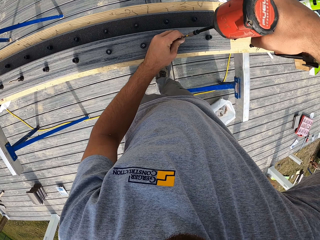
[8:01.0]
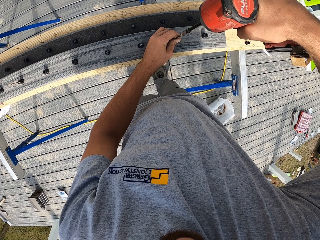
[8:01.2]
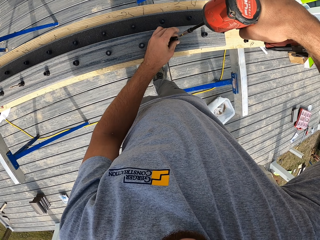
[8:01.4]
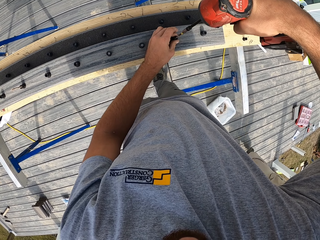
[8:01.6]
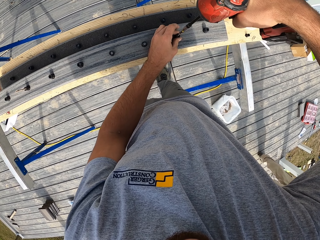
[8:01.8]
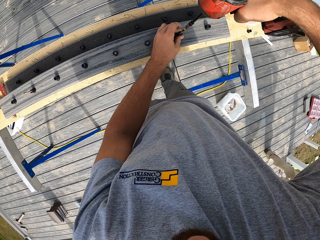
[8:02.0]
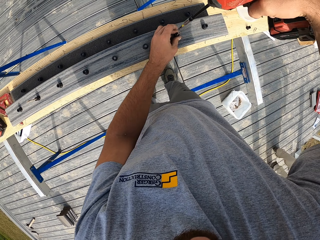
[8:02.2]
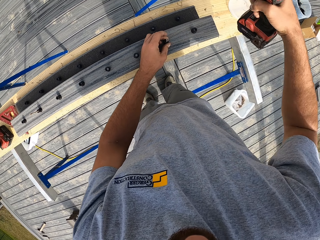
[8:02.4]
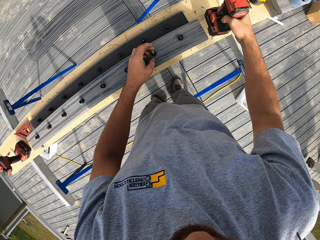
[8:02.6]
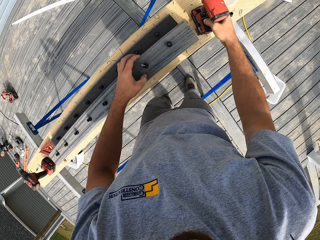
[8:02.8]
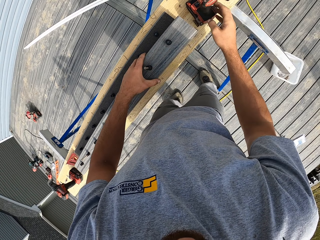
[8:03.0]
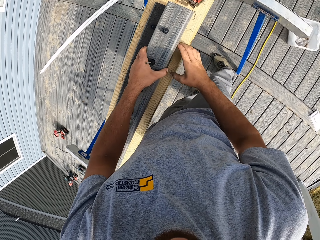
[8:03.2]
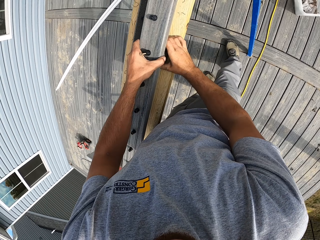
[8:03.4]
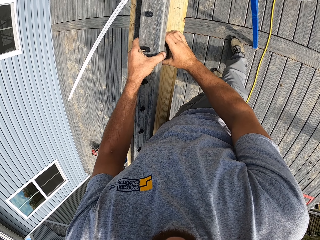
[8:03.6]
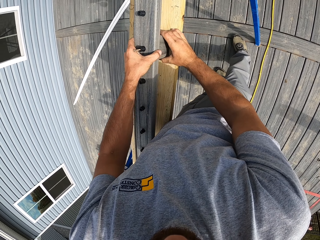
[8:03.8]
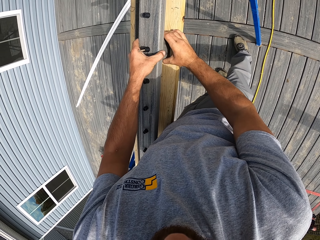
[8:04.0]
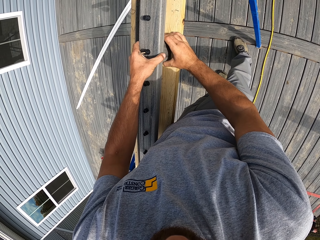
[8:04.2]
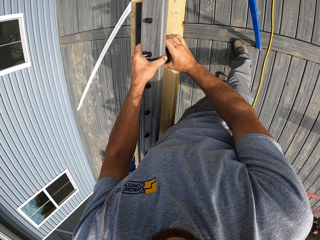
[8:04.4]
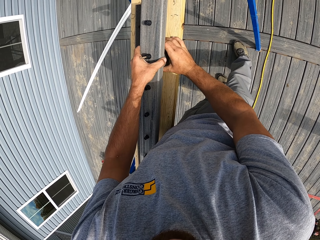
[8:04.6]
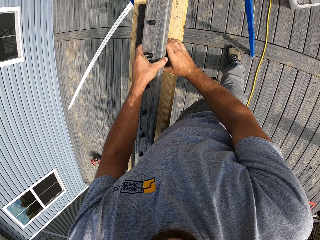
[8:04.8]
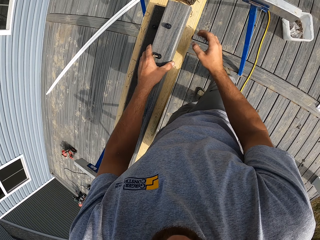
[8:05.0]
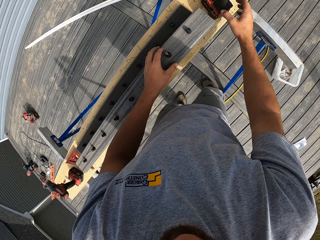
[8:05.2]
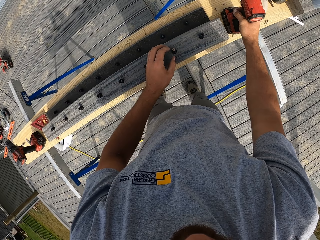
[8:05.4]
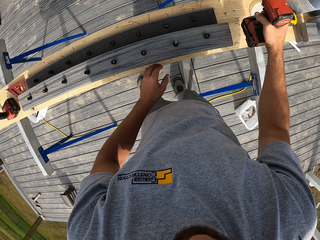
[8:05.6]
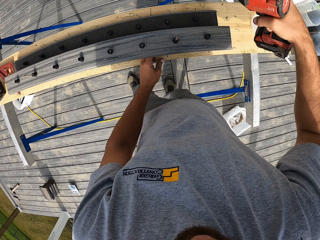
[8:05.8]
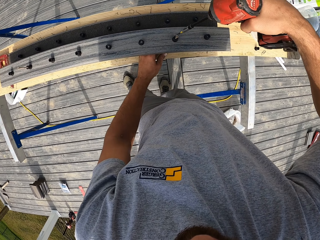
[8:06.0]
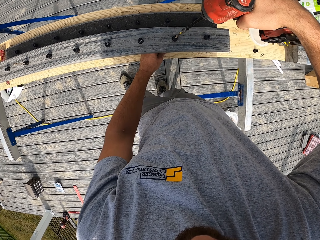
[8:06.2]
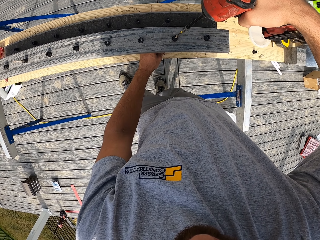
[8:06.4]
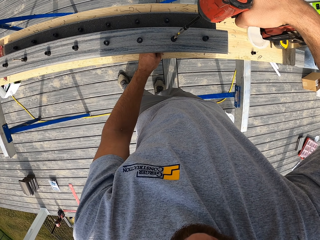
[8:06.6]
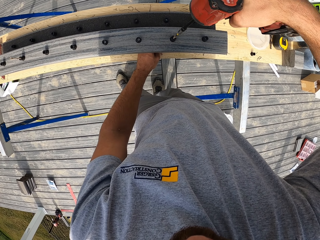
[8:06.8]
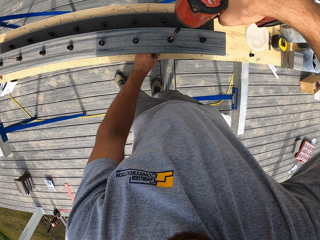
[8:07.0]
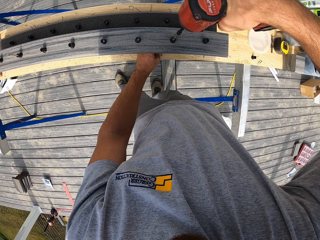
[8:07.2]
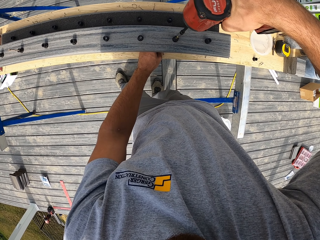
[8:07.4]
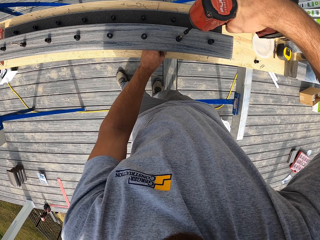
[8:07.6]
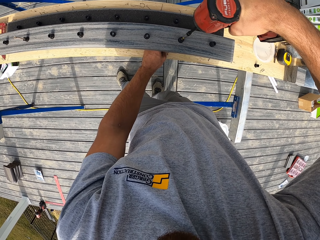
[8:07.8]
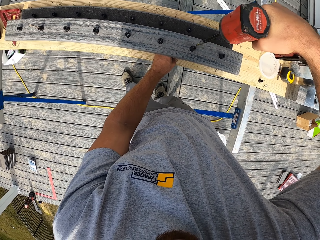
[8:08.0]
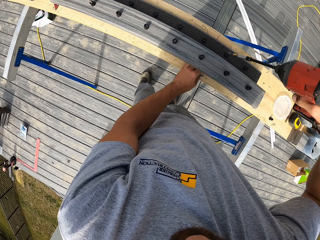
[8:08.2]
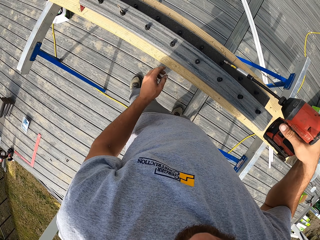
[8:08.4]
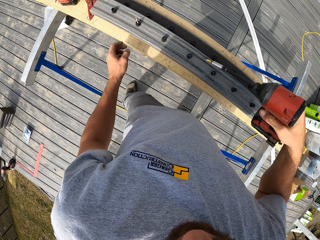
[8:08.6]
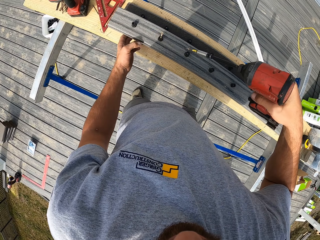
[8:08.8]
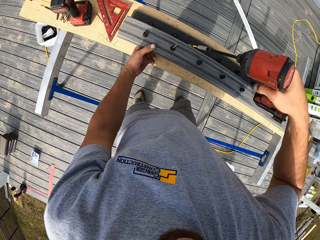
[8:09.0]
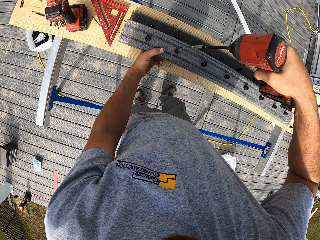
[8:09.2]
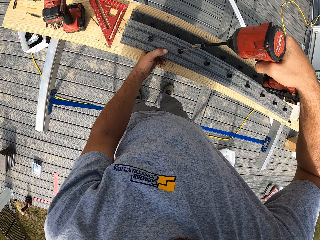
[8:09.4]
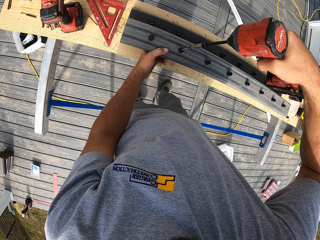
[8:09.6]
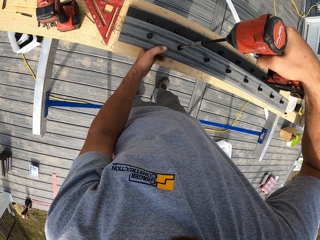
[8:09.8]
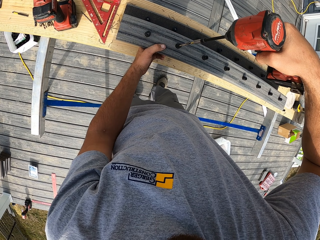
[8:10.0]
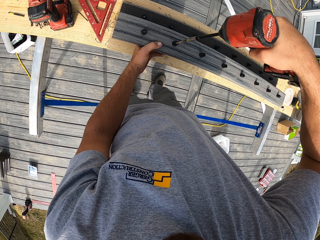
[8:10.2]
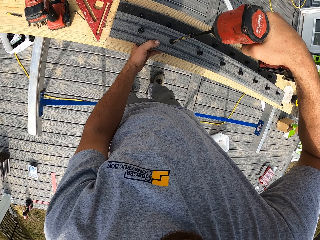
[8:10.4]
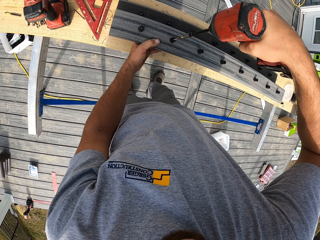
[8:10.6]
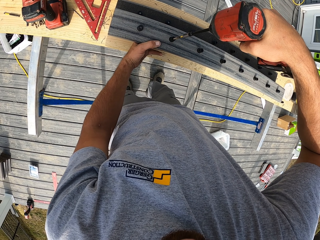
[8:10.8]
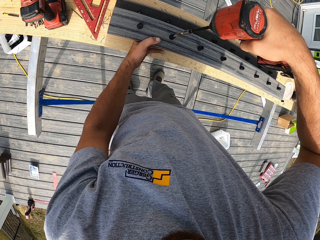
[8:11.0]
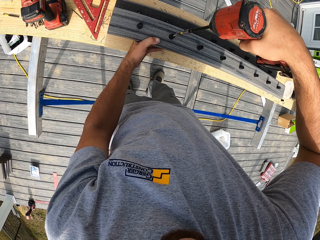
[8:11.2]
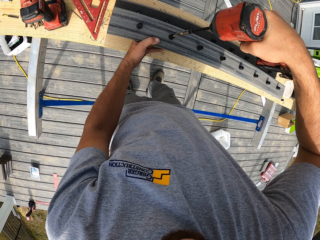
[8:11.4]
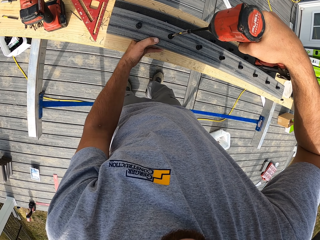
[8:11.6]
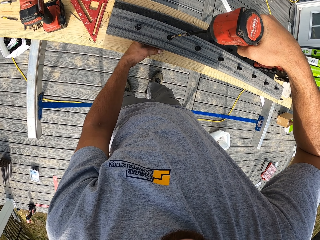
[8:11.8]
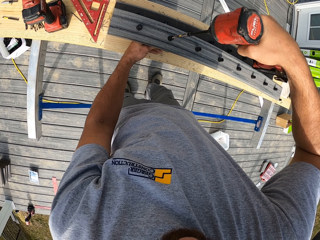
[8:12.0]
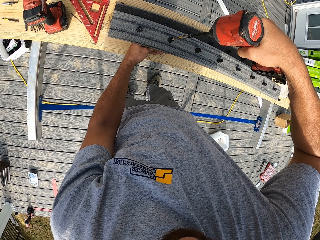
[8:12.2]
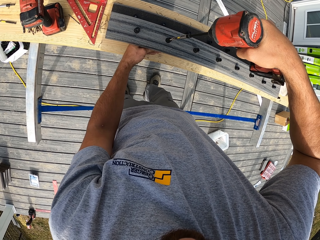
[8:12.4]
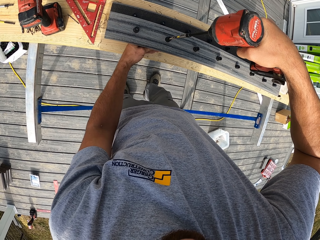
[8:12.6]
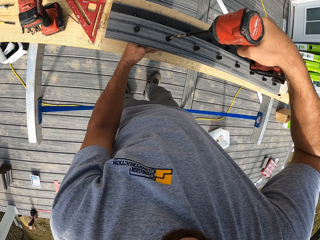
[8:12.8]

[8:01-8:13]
The camera wearer drills something in the wood. They fix nuts on the wood with a power drill. They put the drill on the bench. They fix the wood. They pick the drill from the bench. They drill something in the wood.

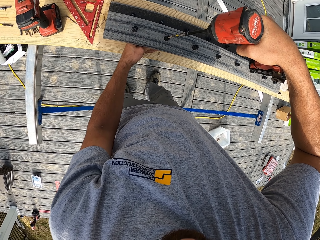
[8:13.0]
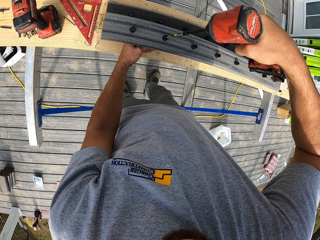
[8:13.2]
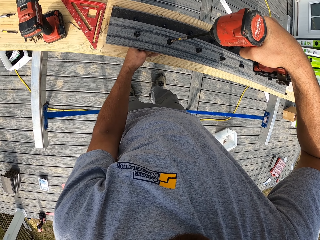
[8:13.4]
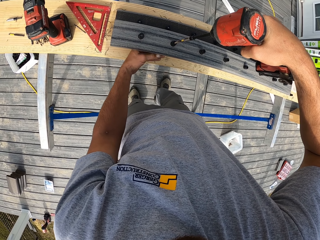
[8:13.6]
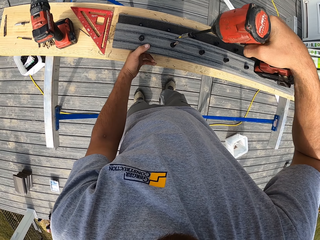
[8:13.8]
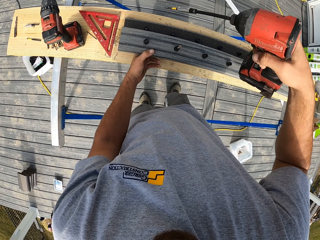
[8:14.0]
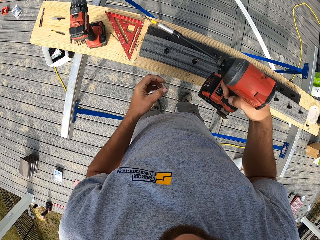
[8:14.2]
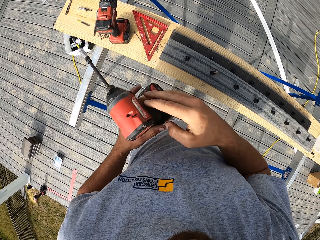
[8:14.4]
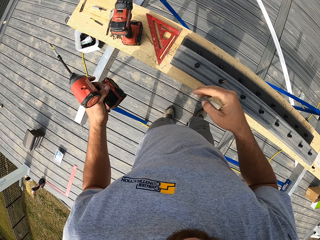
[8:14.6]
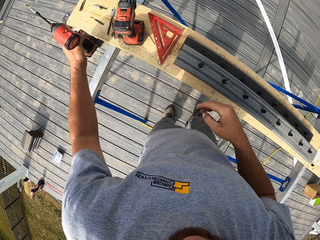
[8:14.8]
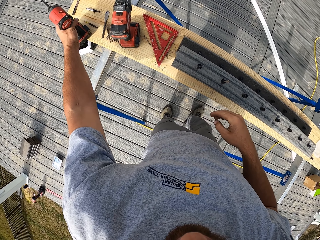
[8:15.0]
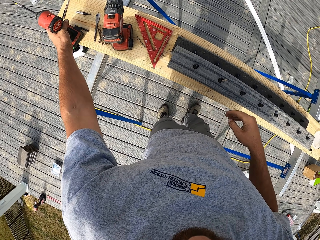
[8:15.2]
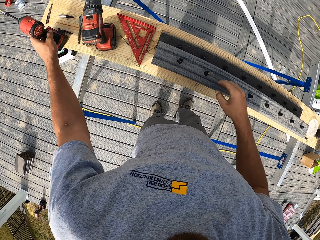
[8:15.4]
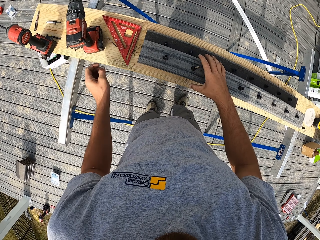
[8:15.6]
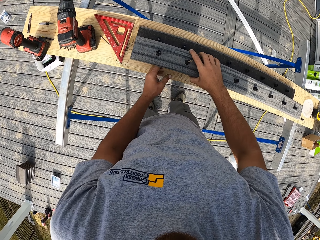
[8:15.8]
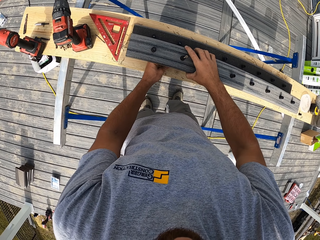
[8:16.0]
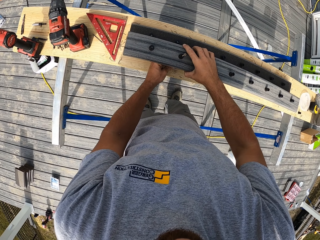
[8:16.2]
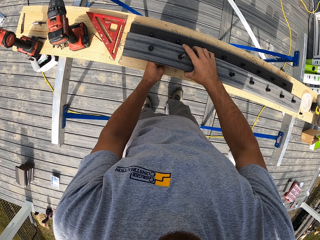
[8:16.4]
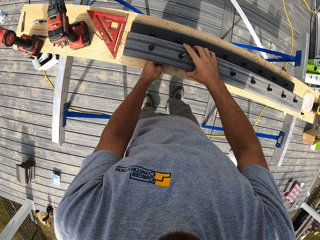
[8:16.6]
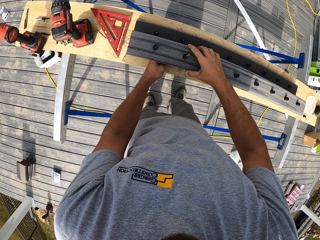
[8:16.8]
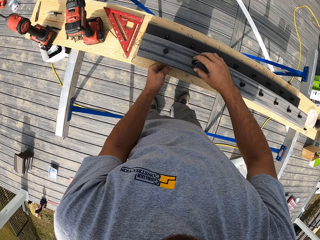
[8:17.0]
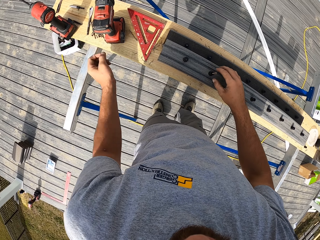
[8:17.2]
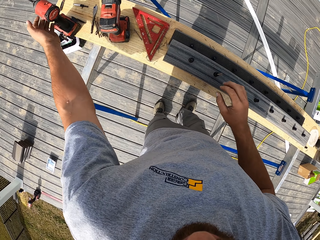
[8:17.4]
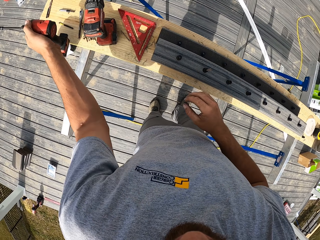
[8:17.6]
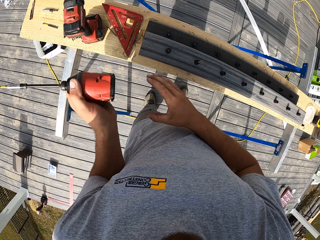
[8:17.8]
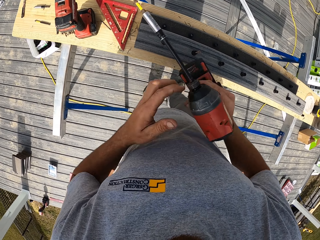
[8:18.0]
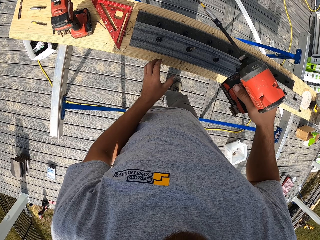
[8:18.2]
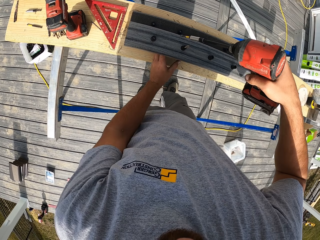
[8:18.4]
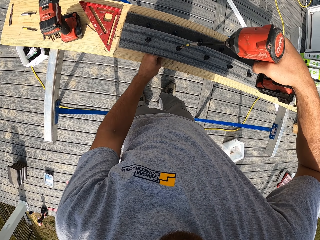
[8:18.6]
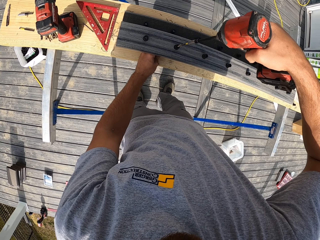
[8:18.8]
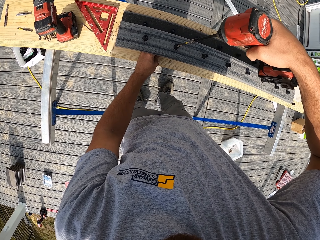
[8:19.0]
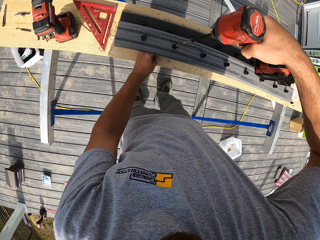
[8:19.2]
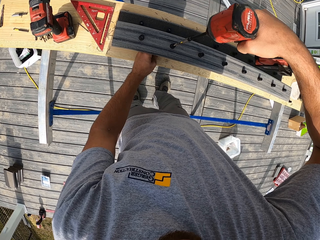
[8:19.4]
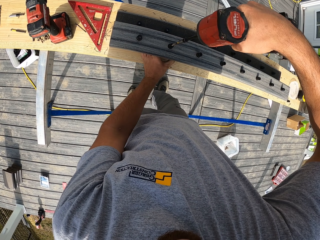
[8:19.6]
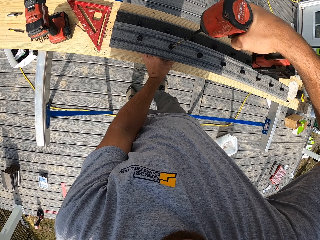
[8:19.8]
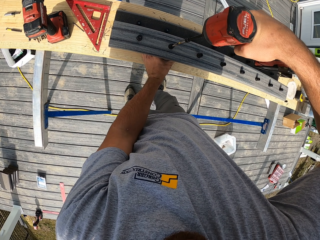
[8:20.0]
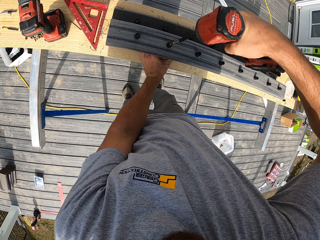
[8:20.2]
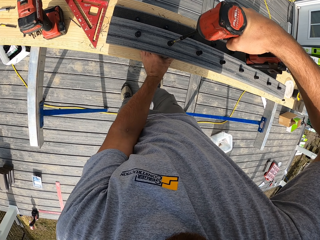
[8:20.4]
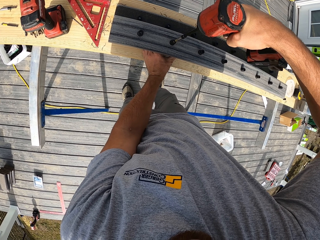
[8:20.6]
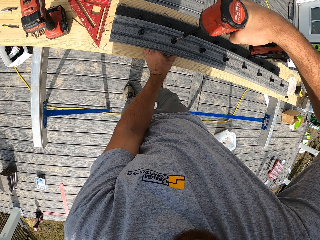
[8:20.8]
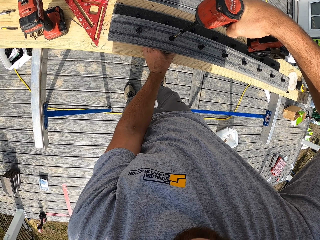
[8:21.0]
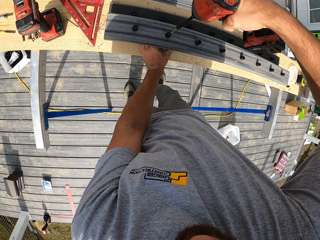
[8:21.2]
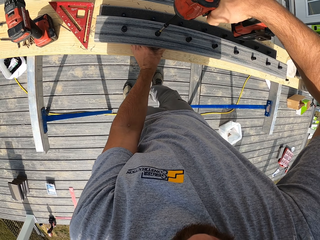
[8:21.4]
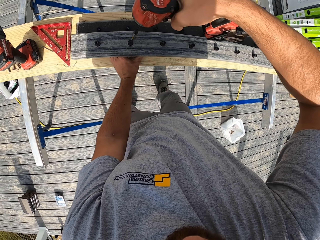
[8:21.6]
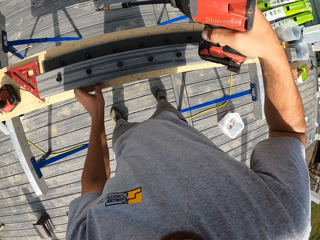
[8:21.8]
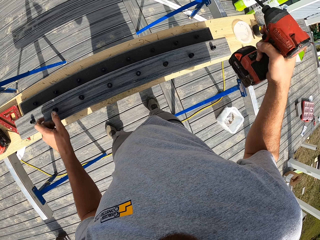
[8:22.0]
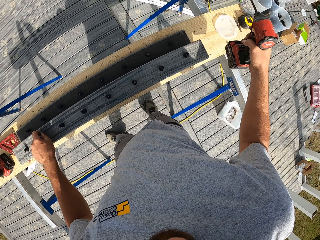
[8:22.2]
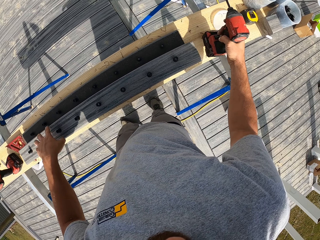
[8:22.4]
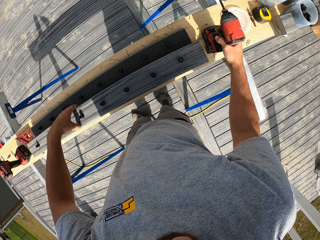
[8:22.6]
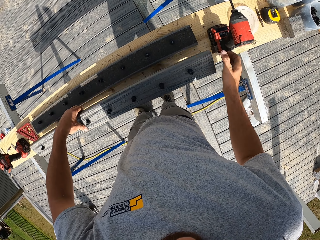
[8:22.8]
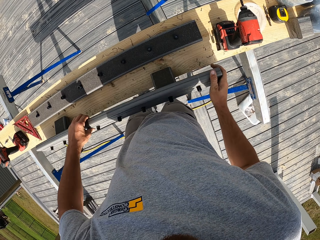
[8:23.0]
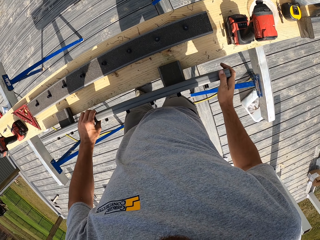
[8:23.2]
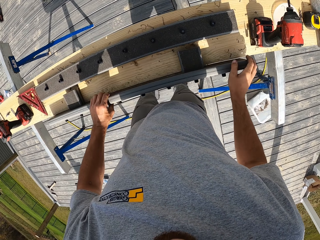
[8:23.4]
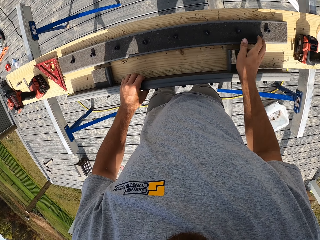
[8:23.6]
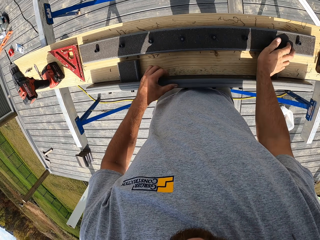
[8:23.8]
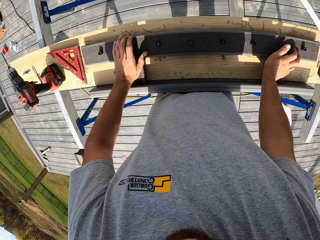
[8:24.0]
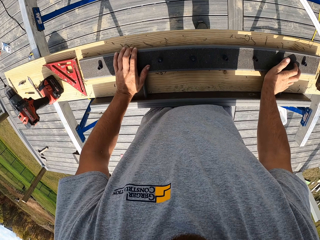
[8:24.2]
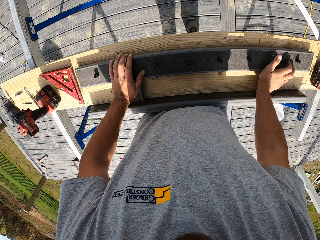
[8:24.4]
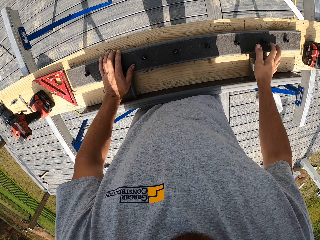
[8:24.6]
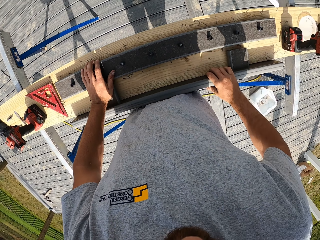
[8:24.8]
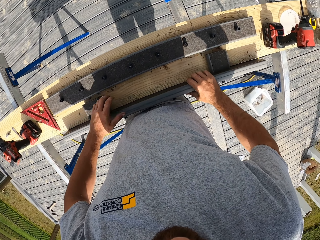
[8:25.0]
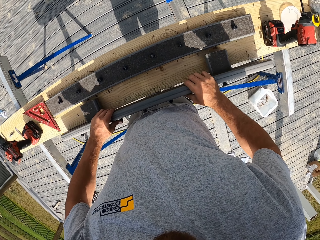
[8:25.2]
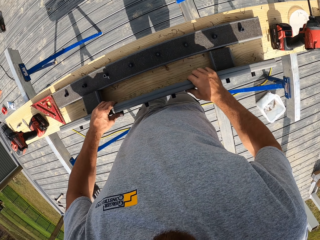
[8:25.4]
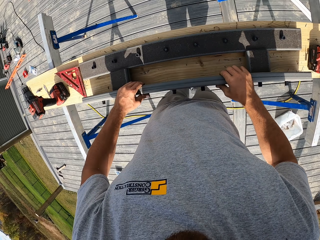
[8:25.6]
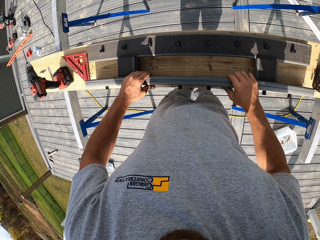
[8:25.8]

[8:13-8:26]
The camera wearer puts the drill on the bench. They fix the wood. They pick the drill from the bench. They drill something in the wood. They put the drill on the bench.
